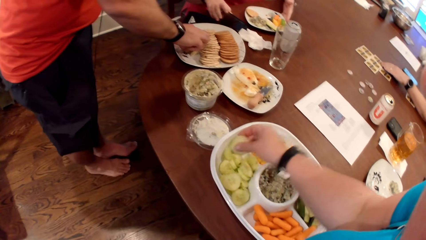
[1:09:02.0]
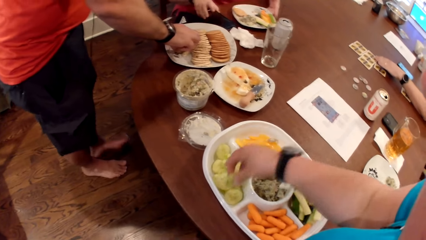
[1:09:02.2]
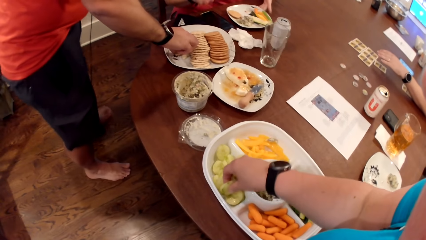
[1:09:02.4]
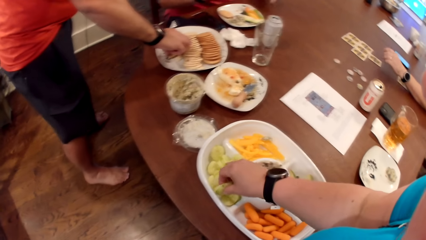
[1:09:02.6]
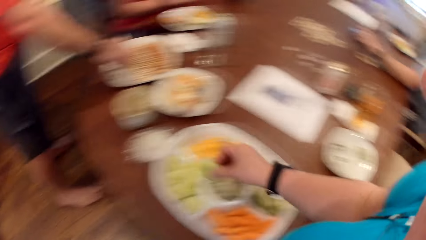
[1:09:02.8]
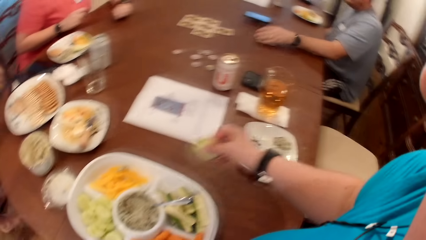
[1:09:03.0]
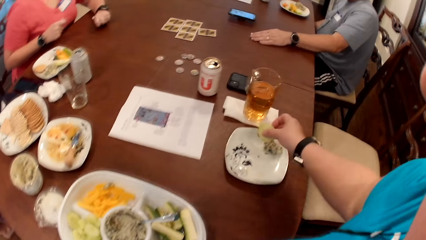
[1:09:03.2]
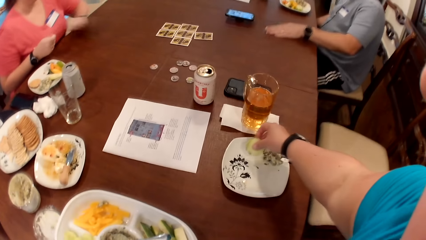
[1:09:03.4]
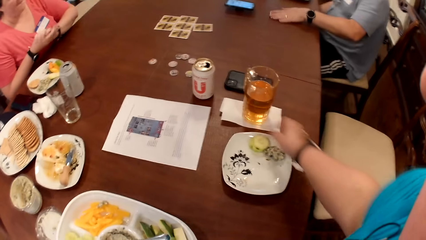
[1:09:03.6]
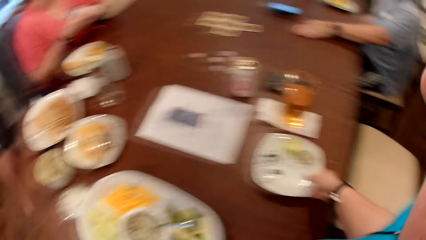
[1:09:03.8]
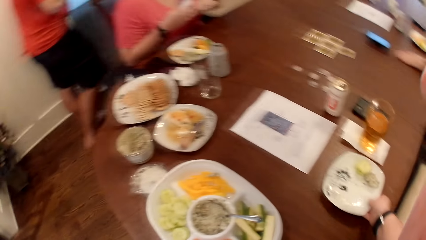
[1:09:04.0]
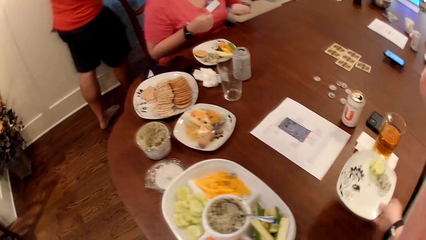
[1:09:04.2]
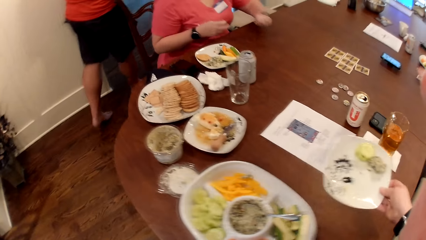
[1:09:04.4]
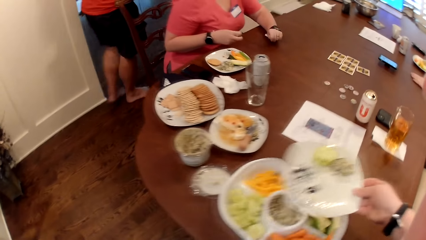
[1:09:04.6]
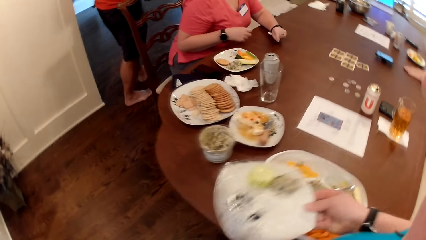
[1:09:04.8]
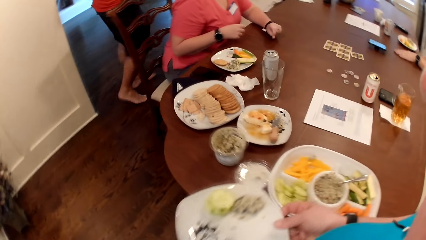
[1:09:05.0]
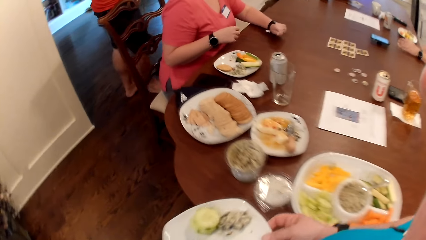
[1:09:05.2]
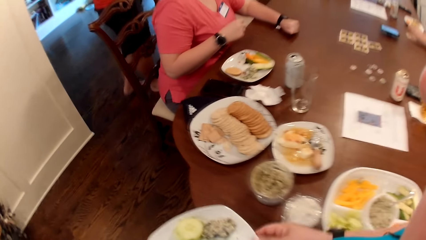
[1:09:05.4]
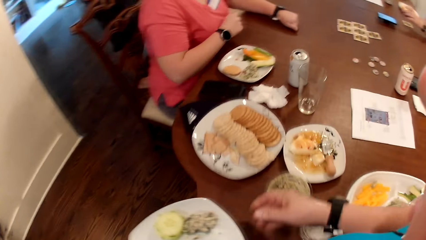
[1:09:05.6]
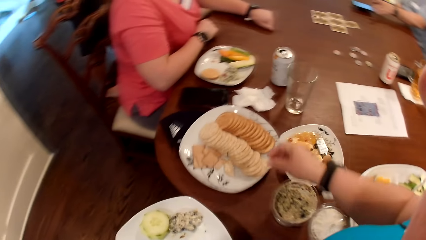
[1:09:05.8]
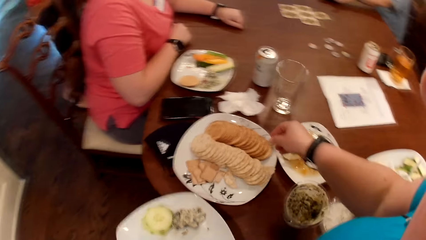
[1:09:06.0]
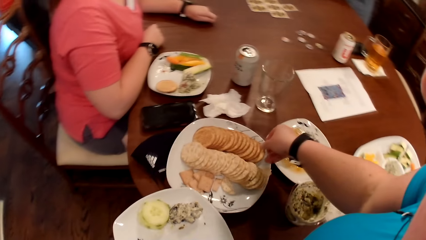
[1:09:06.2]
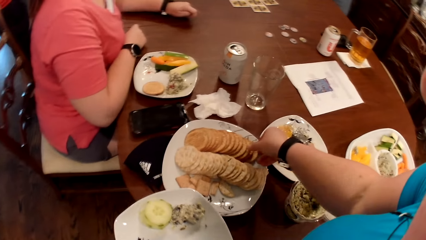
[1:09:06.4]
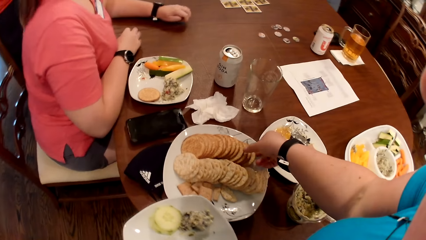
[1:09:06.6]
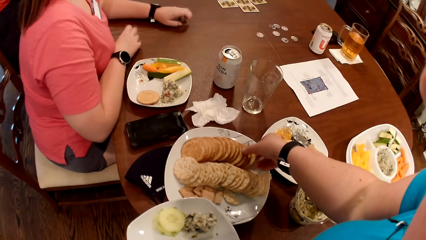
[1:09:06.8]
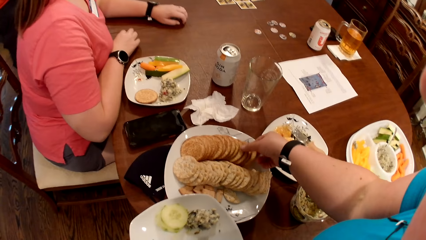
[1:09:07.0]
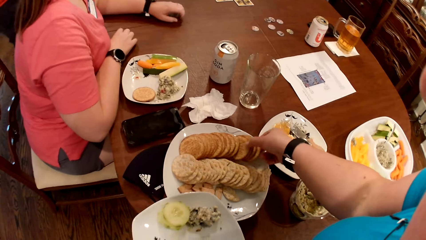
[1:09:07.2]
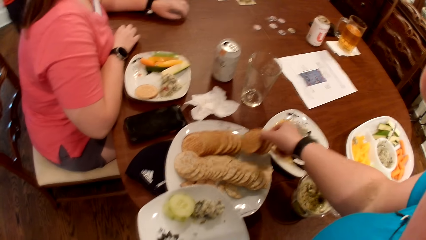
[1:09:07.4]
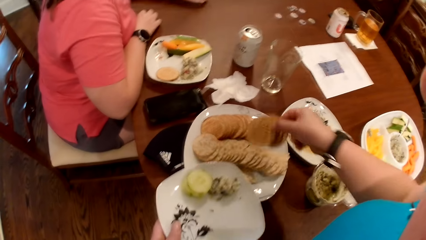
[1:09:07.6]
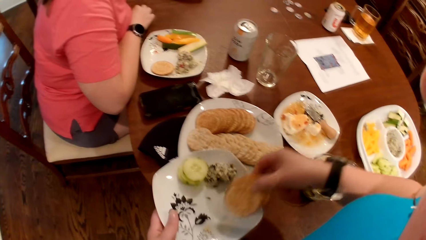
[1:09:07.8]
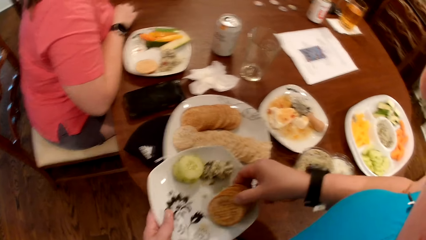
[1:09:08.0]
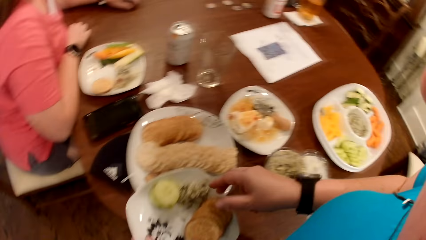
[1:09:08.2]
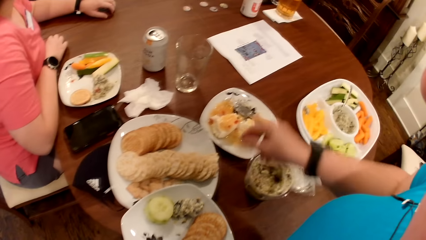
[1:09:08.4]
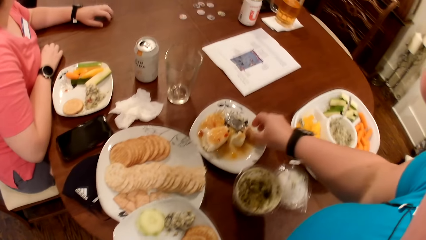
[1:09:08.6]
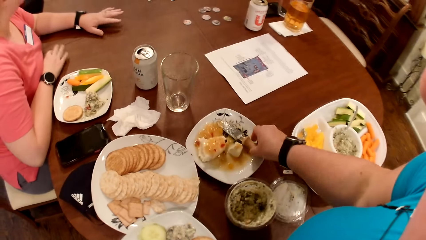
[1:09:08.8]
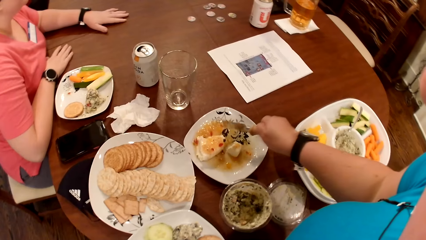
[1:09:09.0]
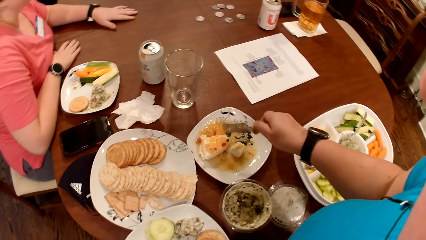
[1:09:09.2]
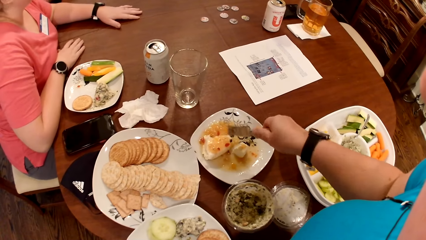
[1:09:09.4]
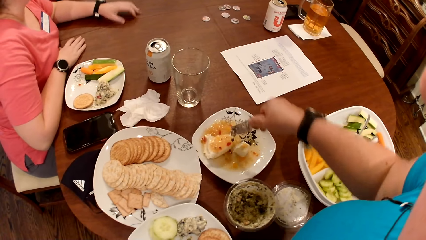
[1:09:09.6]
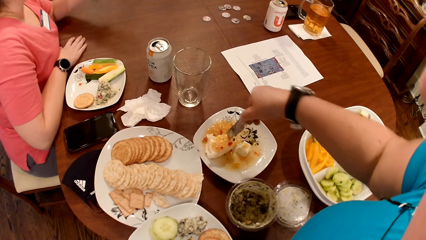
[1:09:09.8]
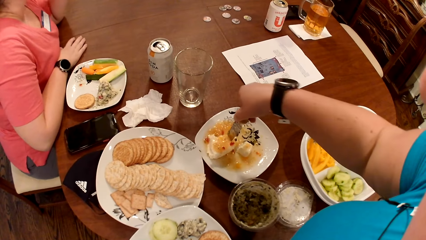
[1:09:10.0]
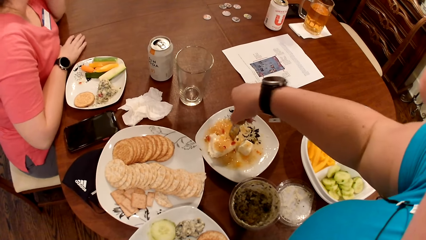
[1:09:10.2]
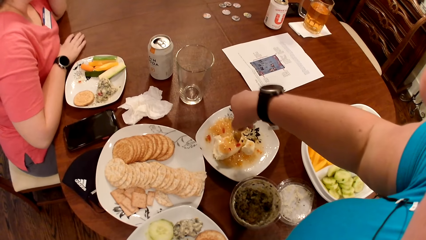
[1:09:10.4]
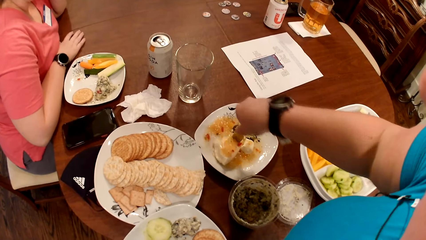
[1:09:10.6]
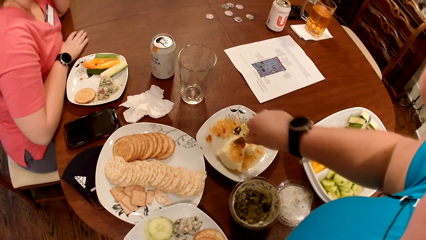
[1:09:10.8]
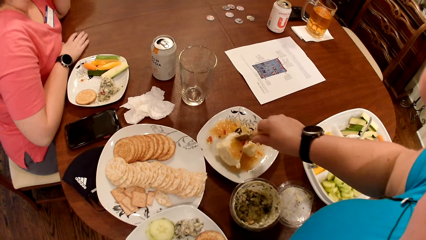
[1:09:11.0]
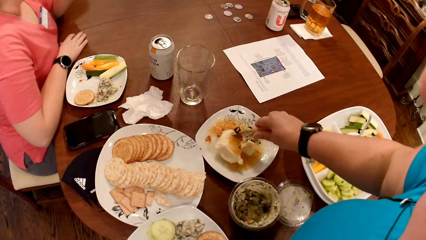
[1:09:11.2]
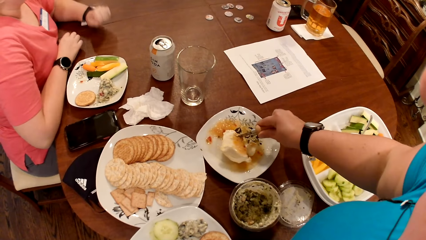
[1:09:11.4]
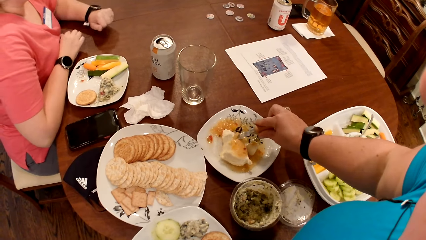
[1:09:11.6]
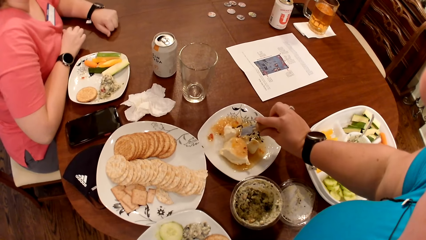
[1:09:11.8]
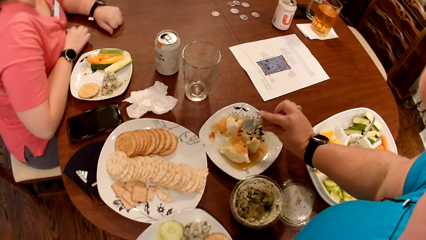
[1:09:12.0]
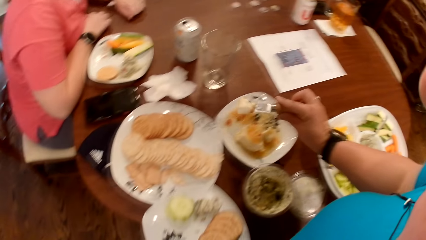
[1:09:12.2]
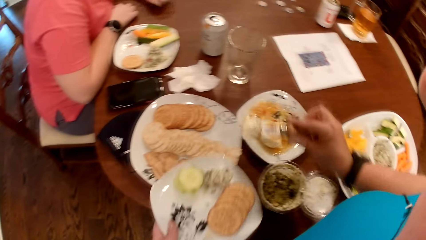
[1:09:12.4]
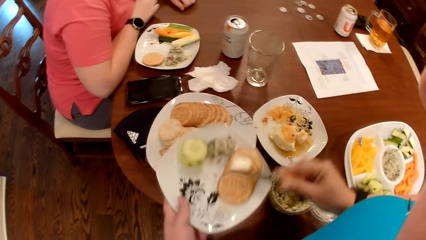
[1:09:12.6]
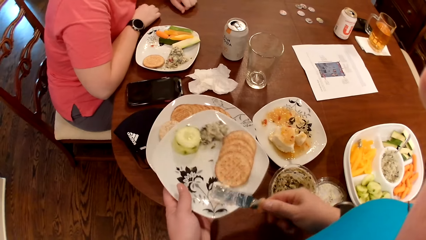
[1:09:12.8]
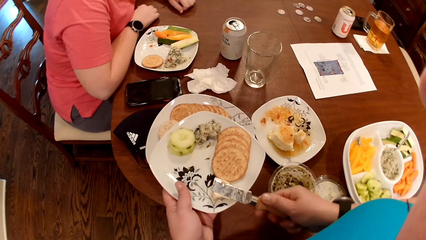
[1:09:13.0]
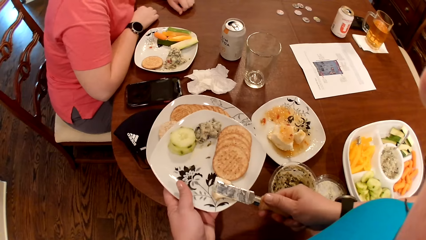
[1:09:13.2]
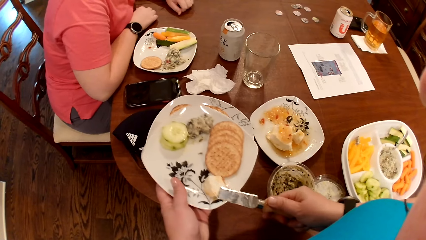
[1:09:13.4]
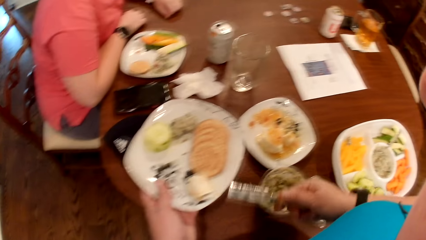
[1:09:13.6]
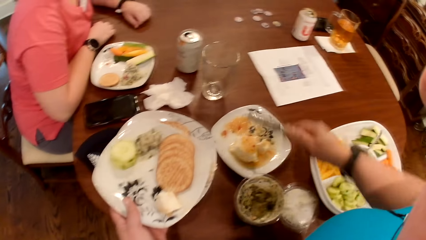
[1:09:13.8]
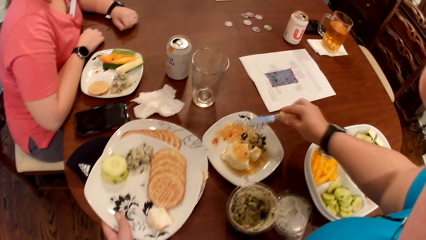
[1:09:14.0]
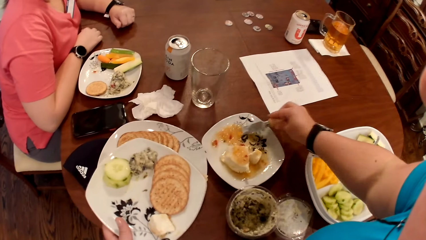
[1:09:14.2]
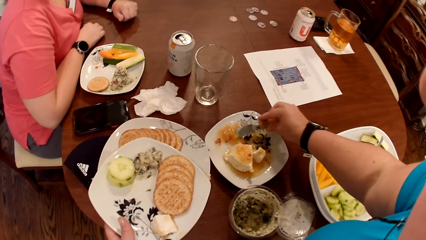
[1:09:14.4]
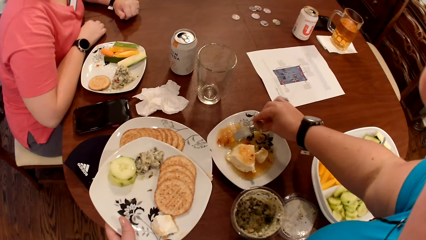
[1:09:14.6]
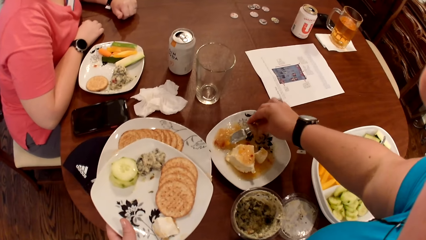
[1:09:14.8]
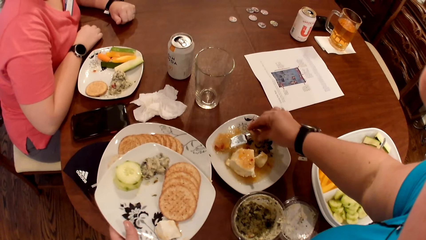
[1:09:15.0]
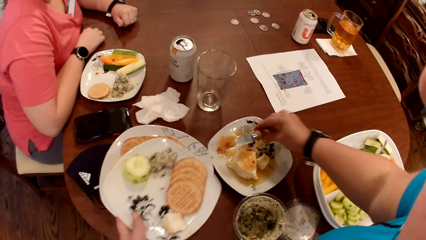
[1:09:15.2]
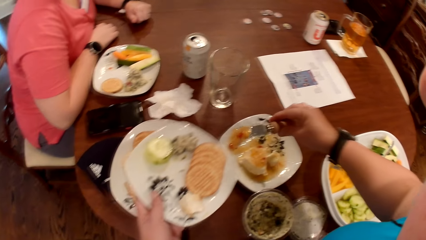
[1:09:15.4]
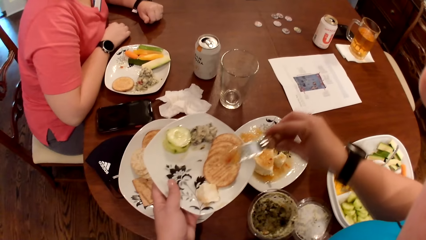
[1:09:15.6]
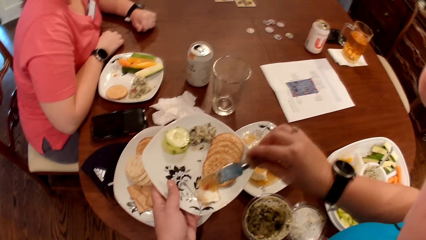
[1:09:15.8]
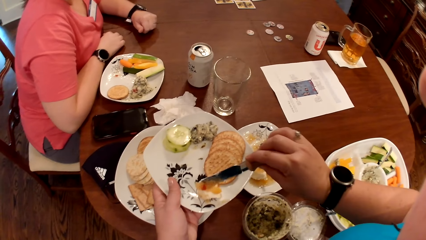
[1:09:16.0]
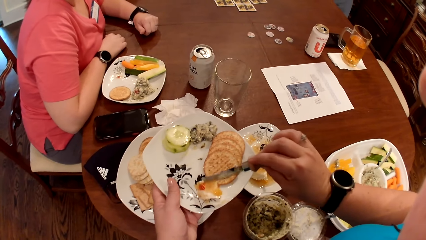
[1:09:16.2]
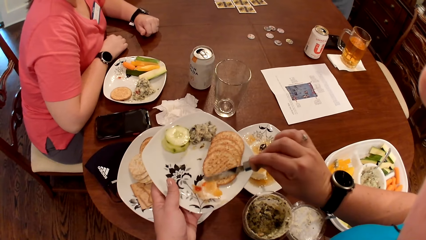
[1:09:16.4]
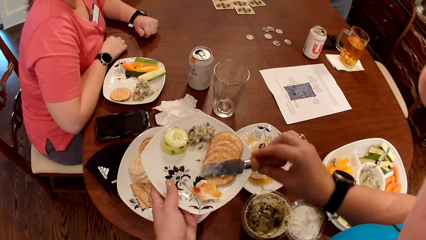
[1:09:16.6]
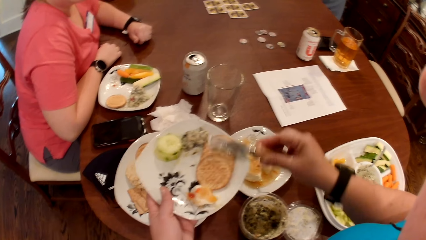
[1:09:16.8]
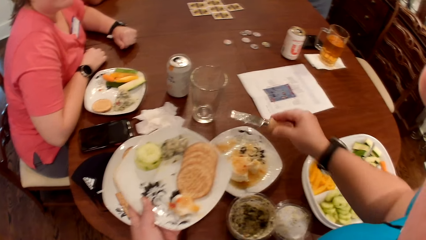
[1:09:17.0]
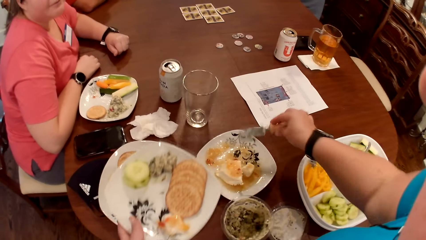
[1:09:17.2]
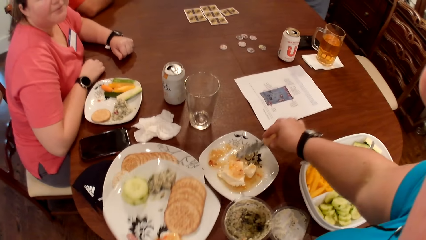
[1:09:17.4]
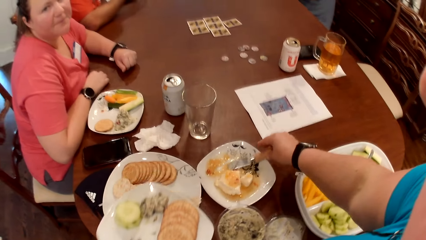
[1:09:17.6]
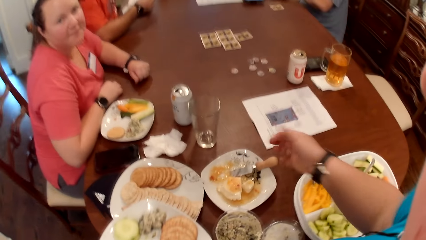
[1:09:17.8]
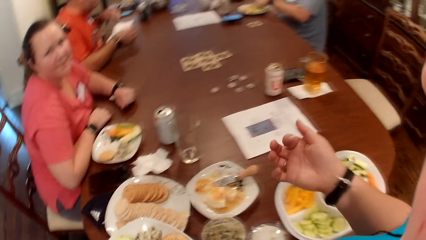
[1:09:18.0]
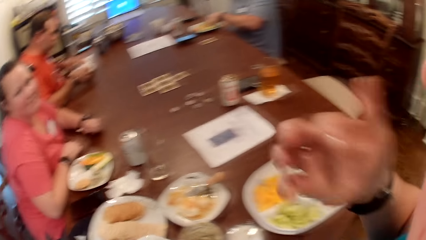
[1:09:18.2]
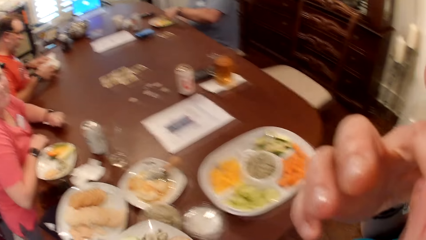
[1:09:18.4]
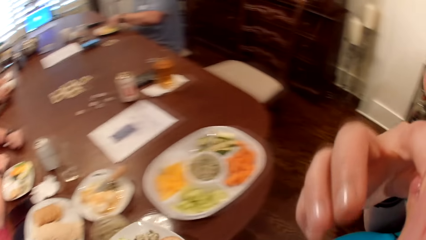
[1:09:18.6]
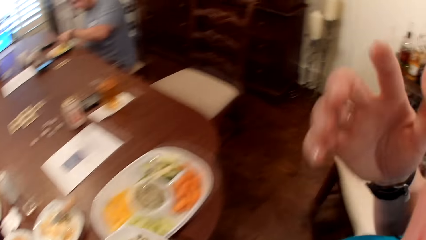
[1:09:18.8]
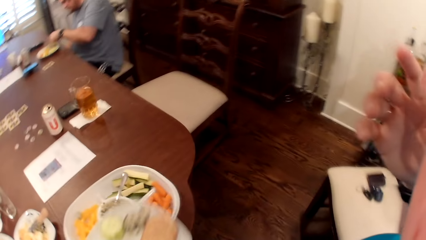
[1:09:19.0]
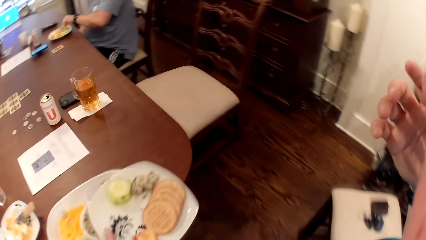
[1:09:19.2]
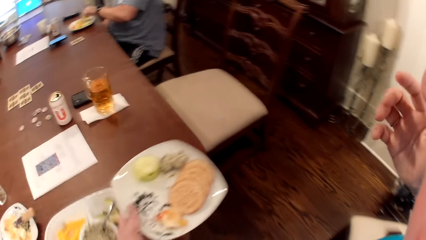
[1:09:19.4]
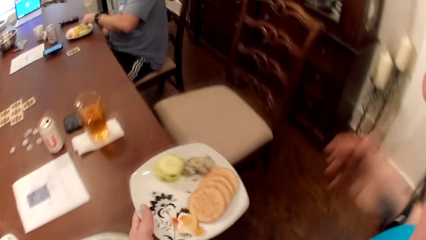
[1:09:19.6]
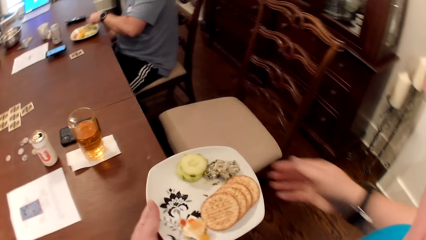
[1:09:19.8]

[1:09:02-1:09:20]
A man picks cookies from the plate with his right hand. A woman adjusts the plate on the table with her left hand. The camera wearer drops the slices of banana on the plate with her right hand. She picks the plate from the table with her right hand. She picks cookies from the plate with her right hand and places the cookies on the plate in her left hand with her right hand. The woman interacts with another man, a third man and the camera wearer at the table. The camera wearer picks the knife from the plate with her right hand. She cuts the cheese in the plate with the knife in her right hand. She picks a piece of cheese from the plate with the knife in her right hand. She places the cheese on the plate with the knife in her right hand. She takes sauce from the plate with the knife in her right hand. She places the sauce on the plate with the knife in her right hand. She places the knife on the plate with her right hand. She licks her right finger. She puts her right hand in her mouth.
